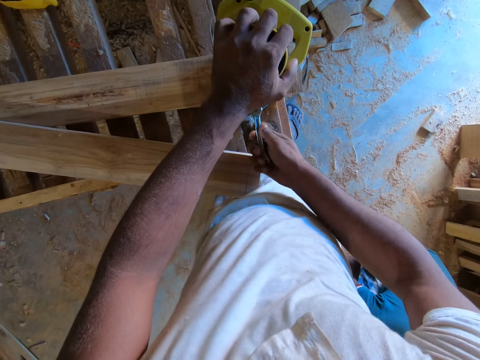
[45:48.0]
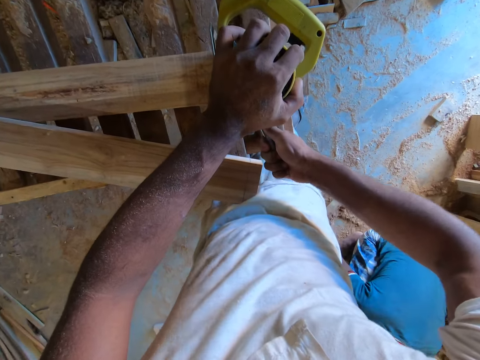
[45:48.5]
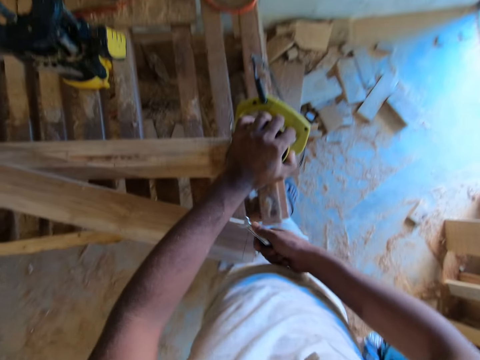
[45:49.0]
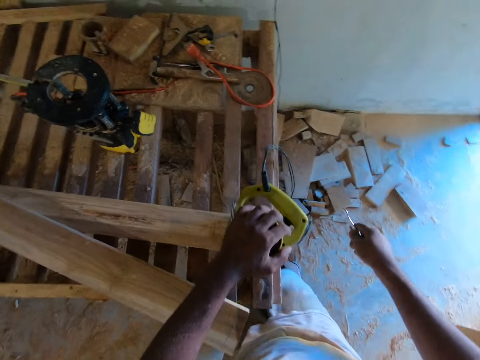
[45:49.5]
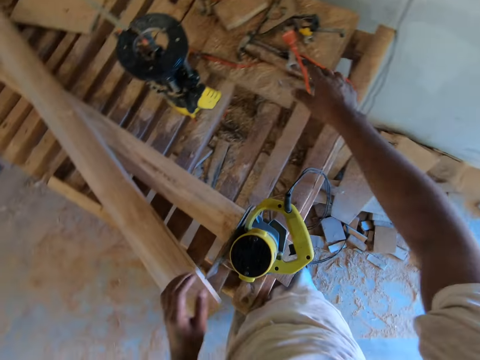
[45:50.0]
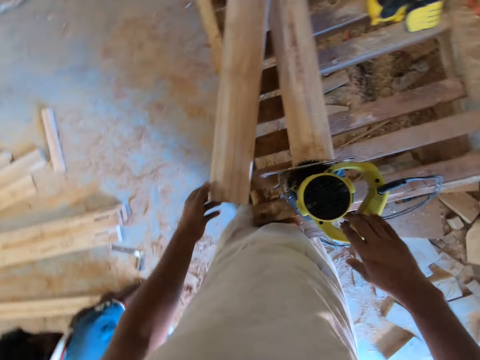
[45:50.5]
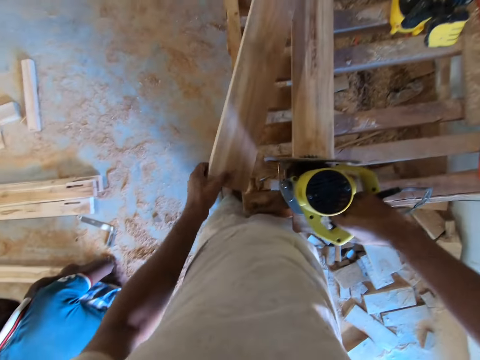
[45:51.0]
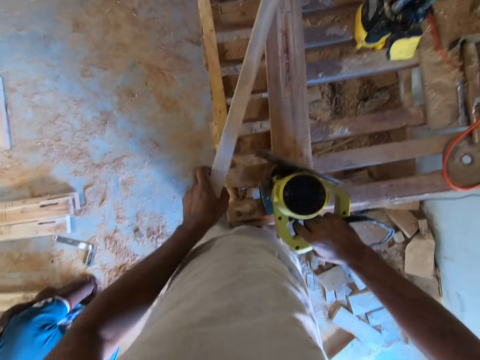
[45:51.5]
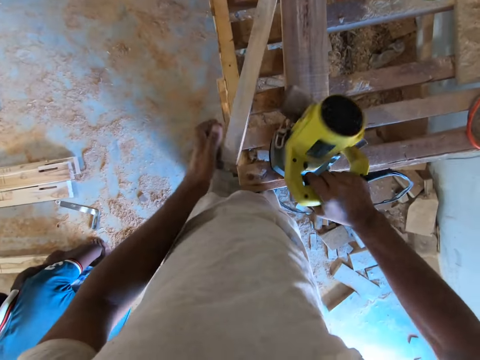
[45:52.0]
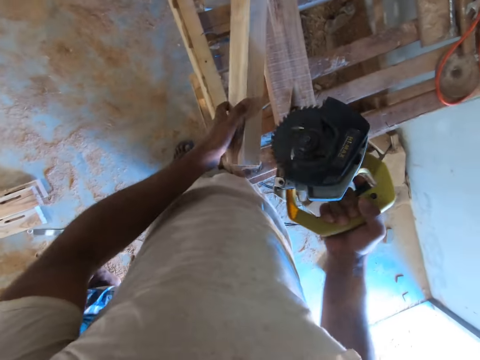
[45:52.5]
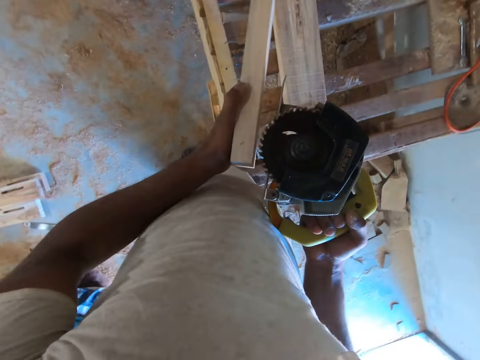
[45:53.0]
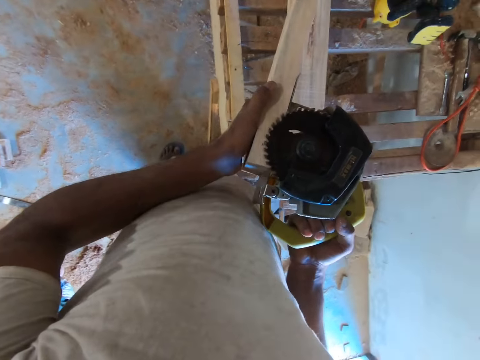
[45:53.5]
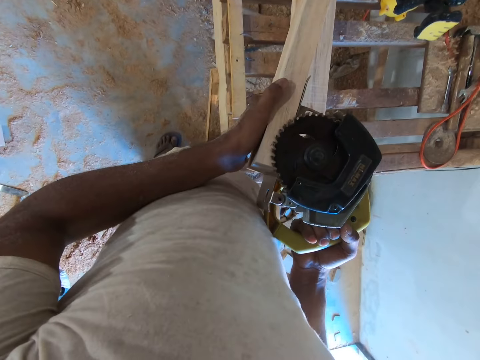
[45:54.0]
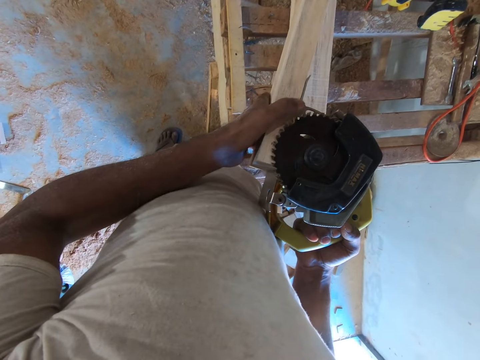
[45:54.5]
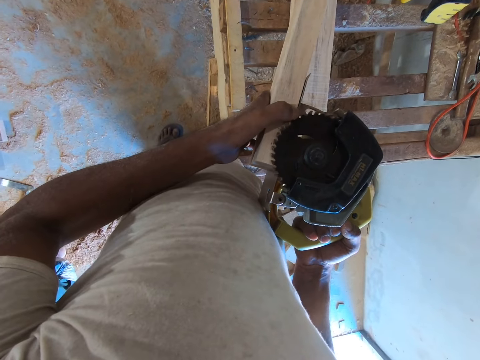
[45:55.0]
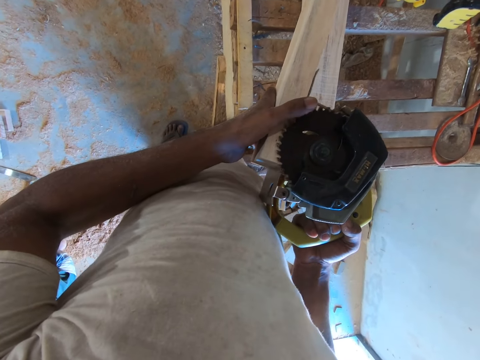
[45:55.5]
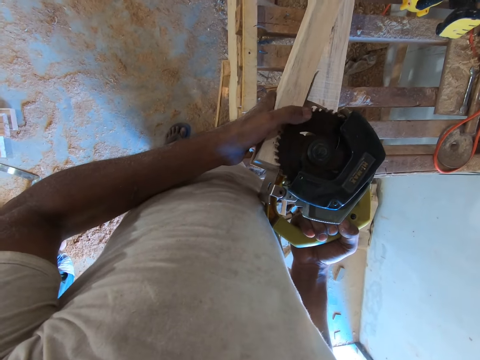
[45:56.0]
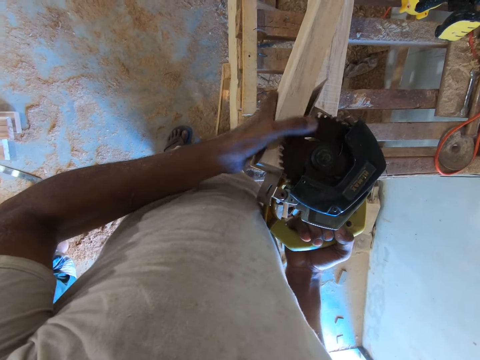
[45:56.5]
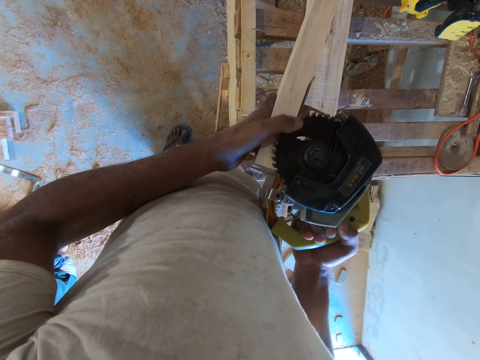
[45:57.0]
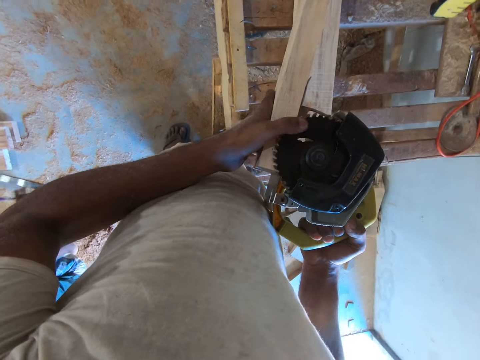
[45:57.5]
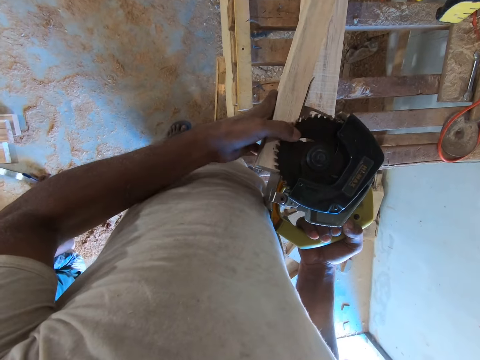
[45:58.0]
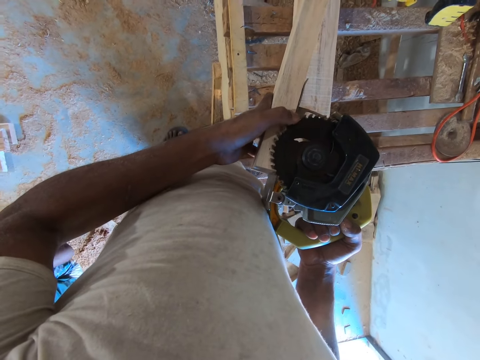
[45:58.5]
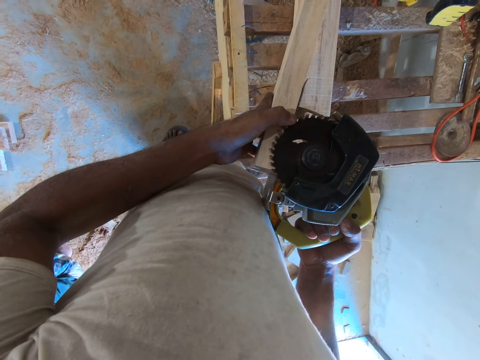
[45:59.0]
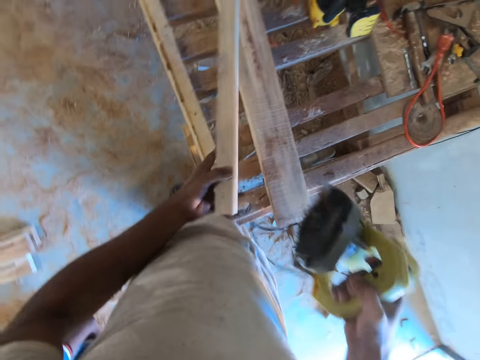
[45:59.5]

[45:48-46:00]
The camera wearer drops the spanner in his right hand on the table. He speaks to a man. He carries the circular saw from the table with his right hand. He pulls the wood on the table with his left hand. He holds the wood. He holds the corded circular saw in his right hand to the wood in his left hand. He places the corded circular saw on the wood. The man picks an angle ruler from the floor with his right hand.

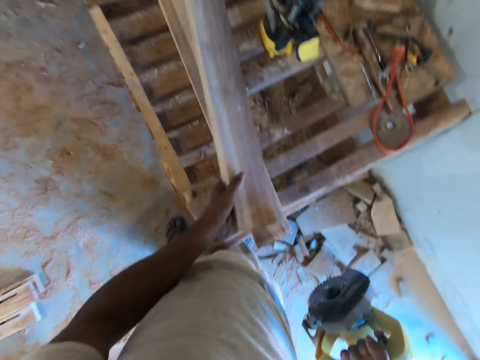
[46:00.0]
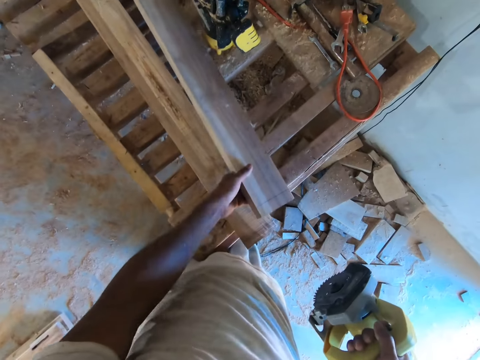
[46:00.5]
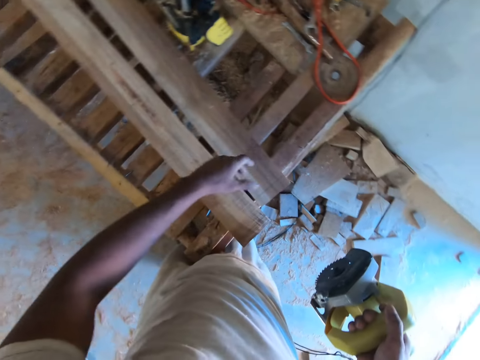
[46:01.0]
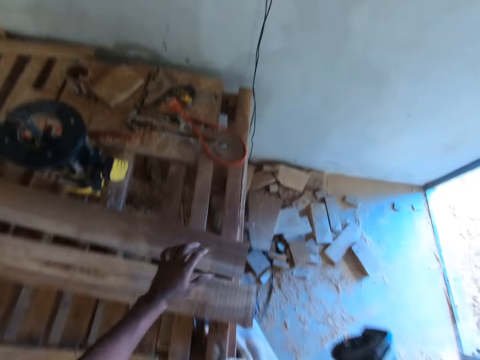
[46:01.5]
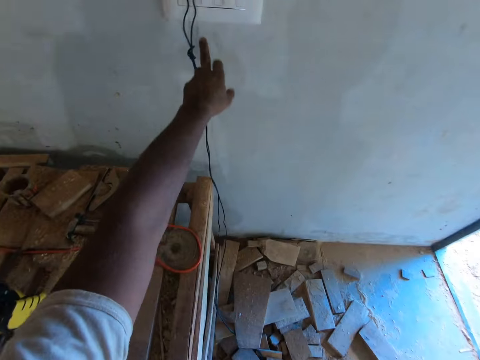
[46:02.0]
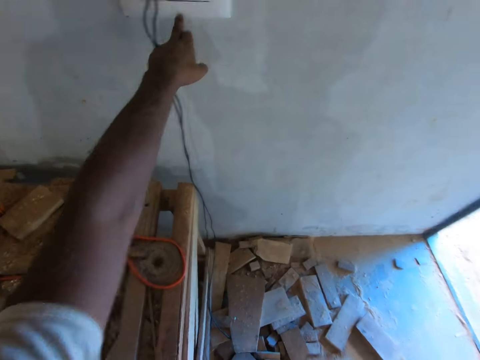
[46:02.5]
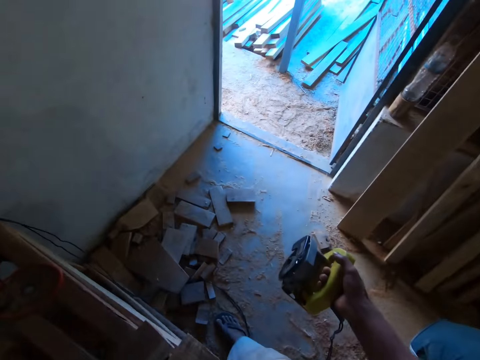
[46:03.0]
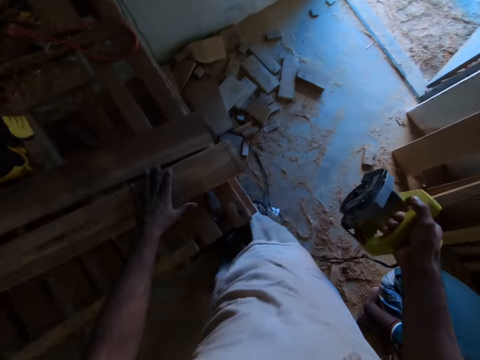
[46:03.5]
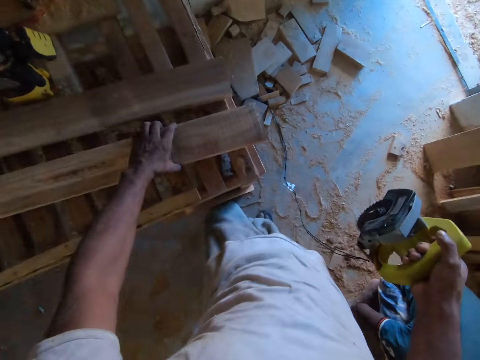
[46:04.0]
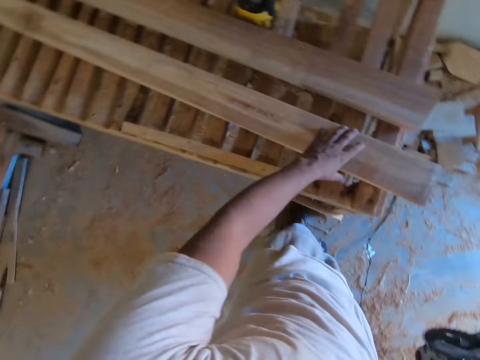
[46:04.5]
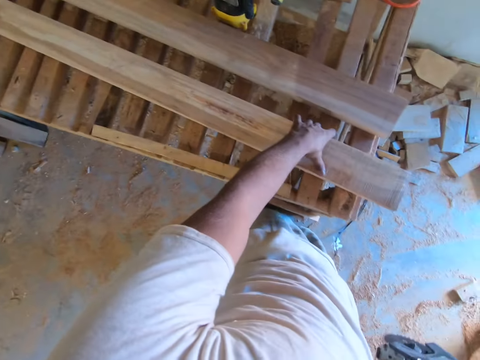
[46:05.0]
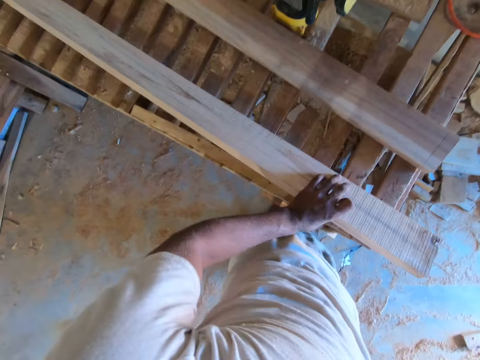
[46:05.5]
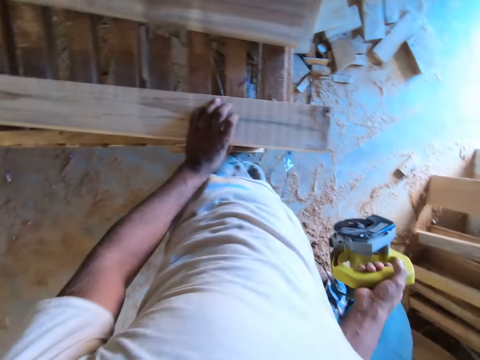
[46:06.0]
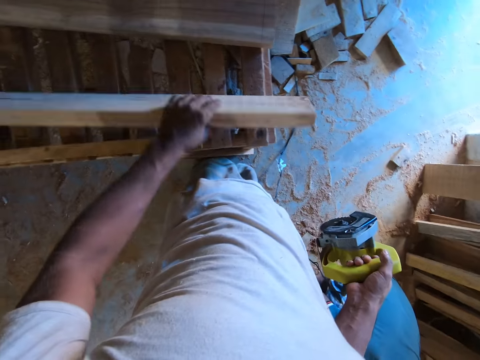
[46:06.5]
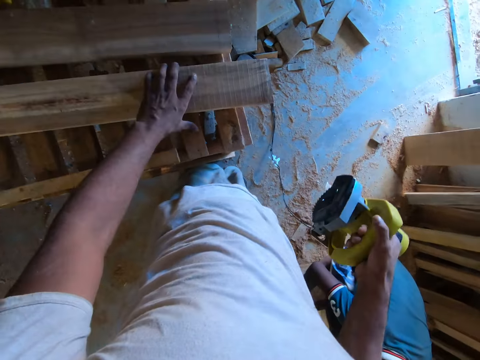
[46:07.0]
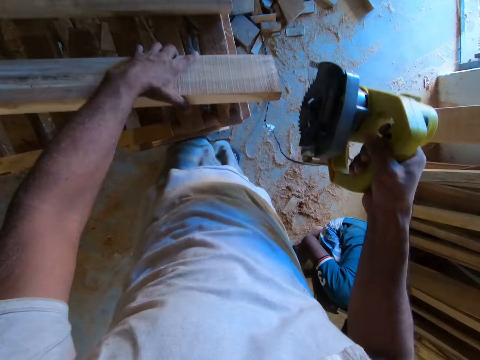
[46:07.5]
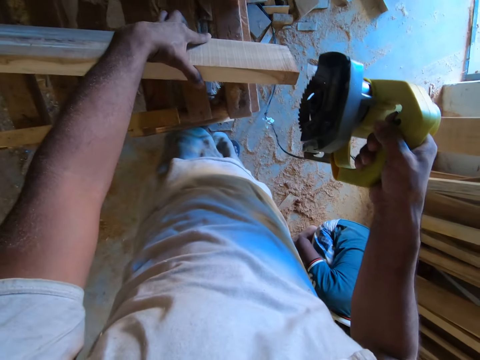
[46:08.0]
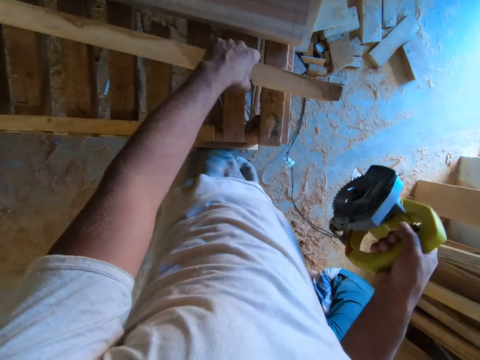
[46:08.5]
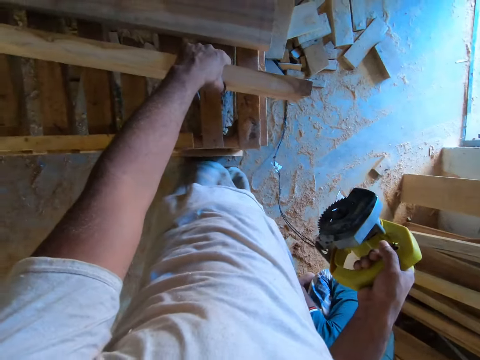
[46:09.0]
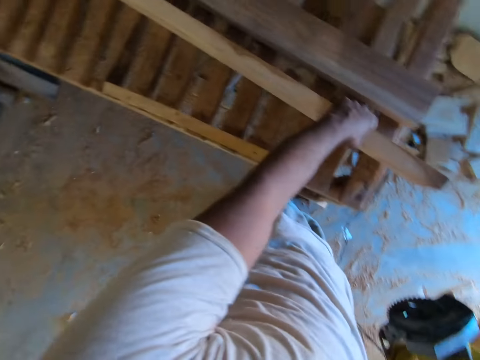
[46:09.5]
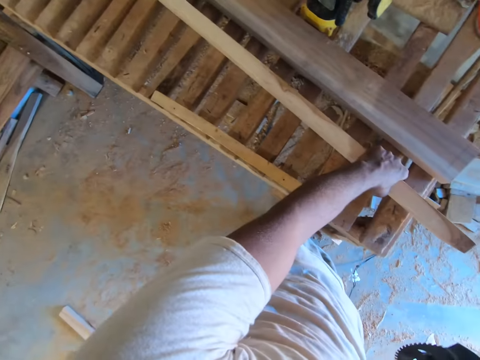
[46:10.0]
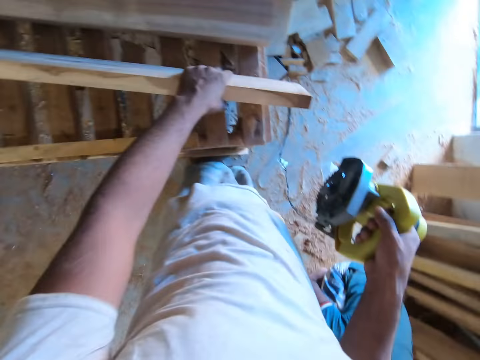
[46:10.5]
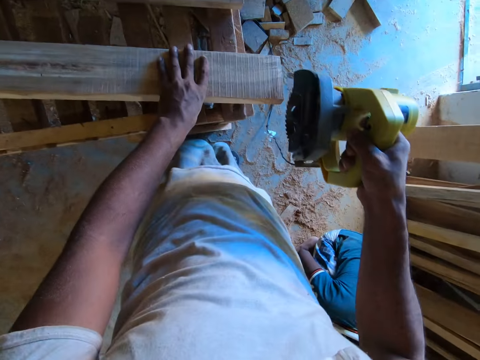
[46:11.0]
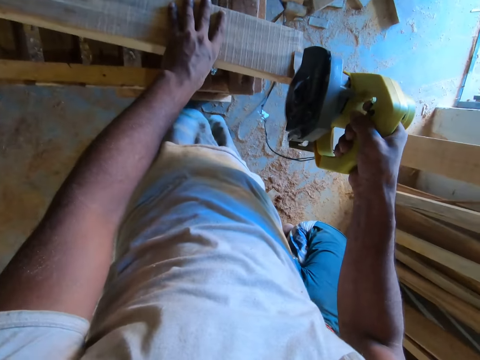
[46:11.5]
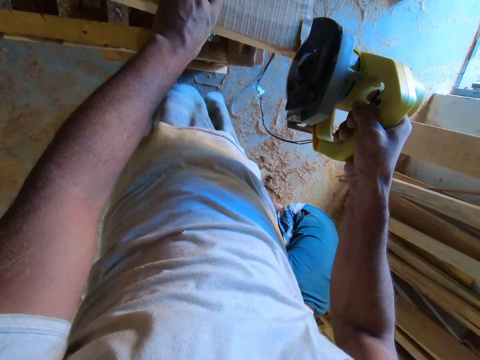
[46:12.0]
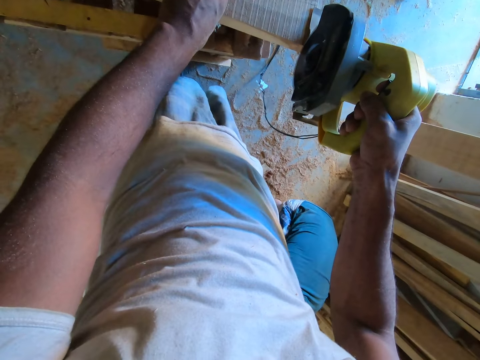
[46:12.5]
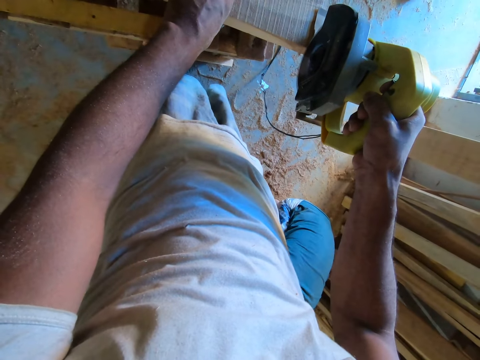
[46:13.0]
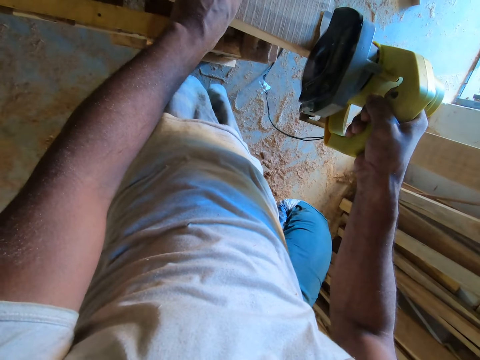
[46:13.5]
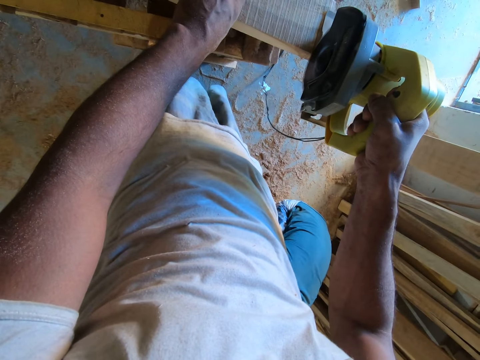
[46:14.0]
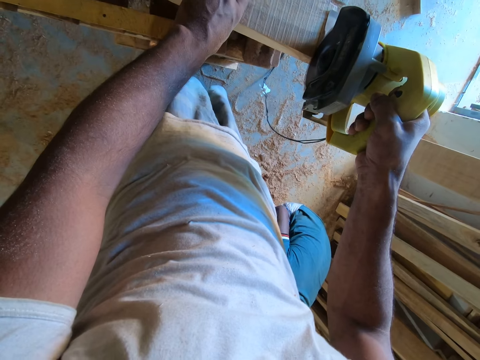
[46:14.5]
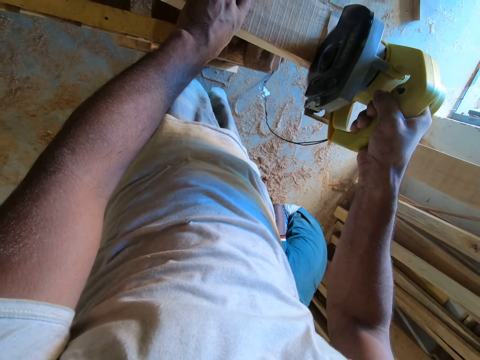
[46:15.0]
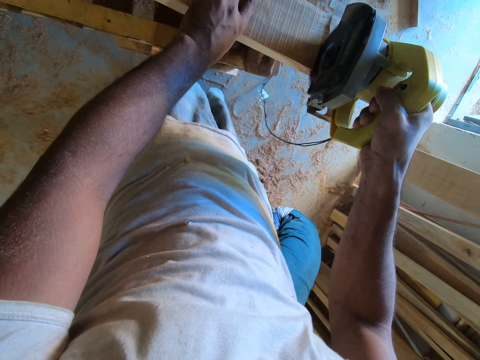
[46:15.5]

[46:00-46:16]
The camera wearer places the wood in his left hand on the table. He presses the switch on the wall with his left hand. He pulls the wood on the table with his left hand. He holds the wood. He turns the wood. He speaks to a man. He looks at the wood. He marks the wood in his left hand with the circular saw in his right hand. He cuts the wood with the corded circular saw.
